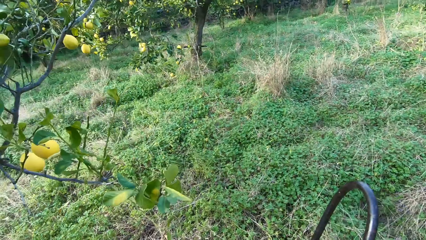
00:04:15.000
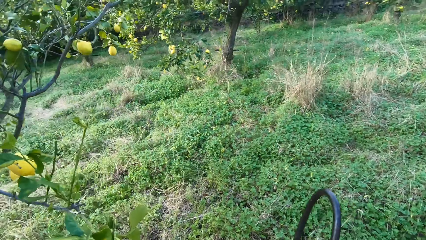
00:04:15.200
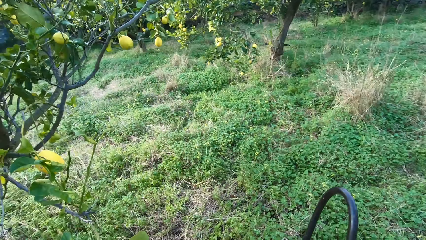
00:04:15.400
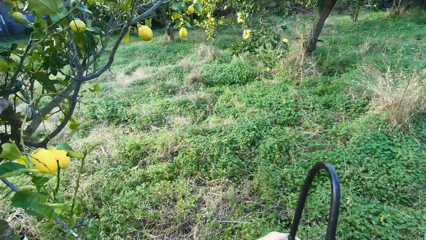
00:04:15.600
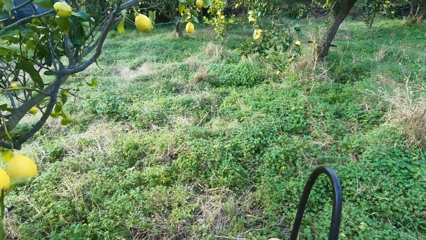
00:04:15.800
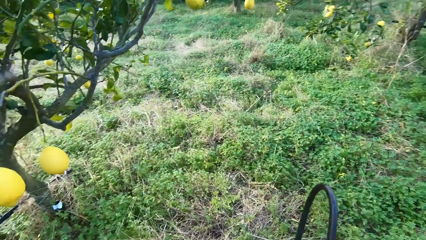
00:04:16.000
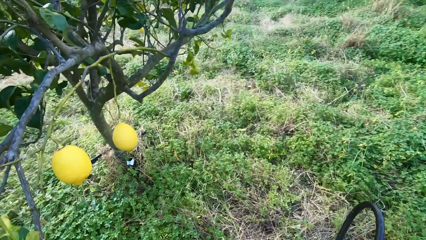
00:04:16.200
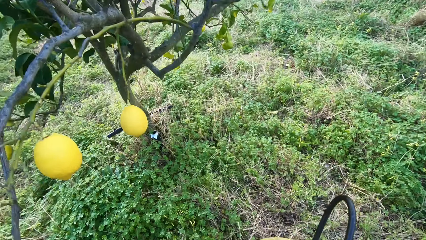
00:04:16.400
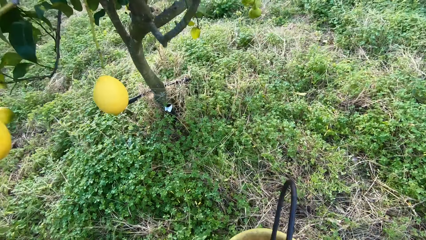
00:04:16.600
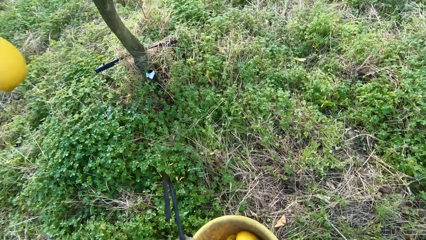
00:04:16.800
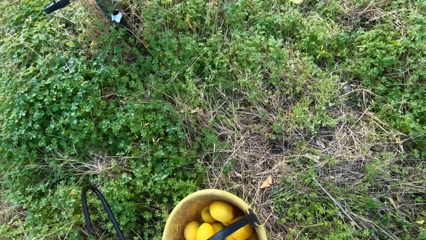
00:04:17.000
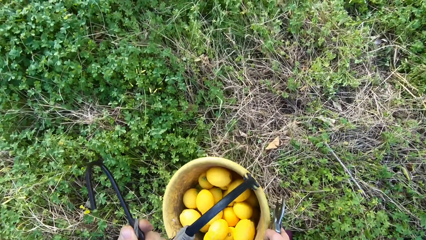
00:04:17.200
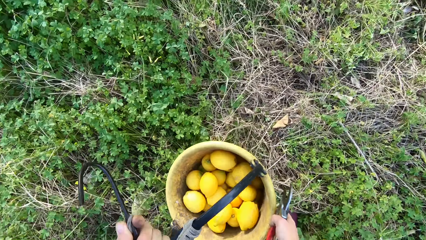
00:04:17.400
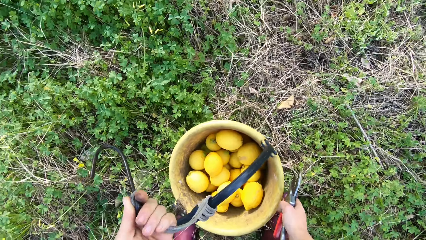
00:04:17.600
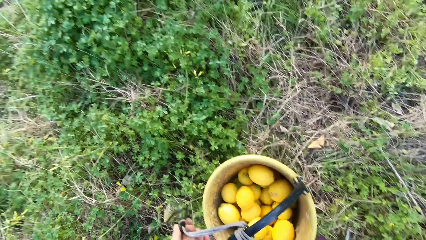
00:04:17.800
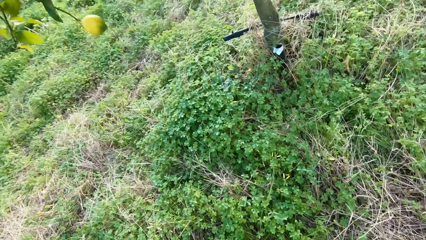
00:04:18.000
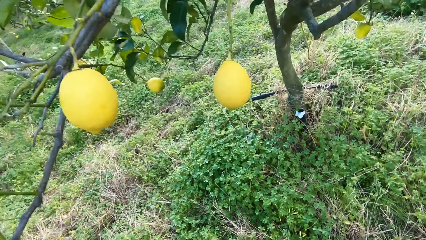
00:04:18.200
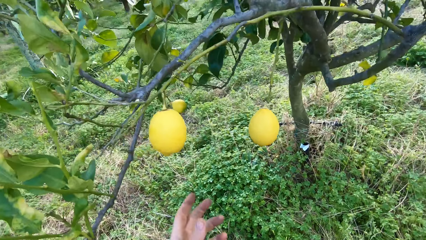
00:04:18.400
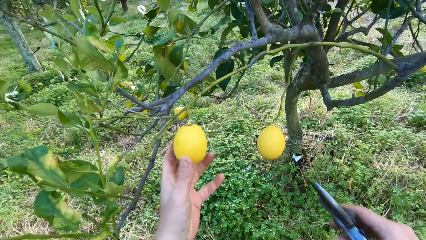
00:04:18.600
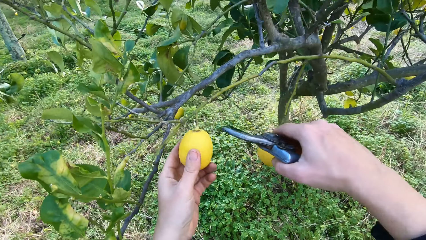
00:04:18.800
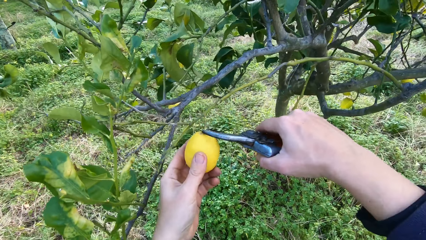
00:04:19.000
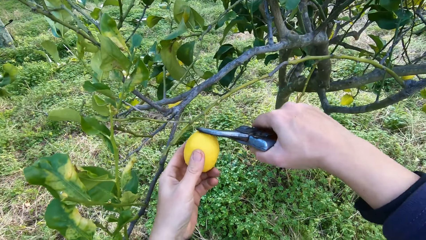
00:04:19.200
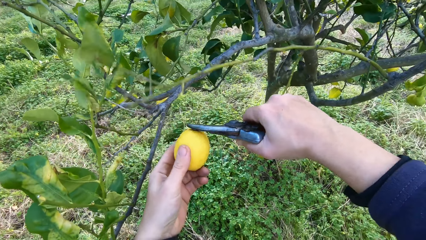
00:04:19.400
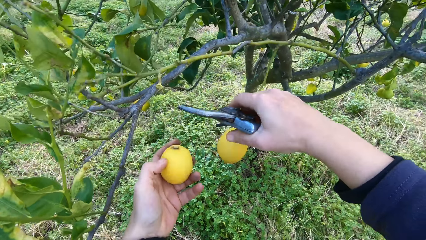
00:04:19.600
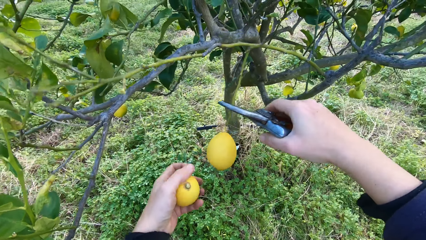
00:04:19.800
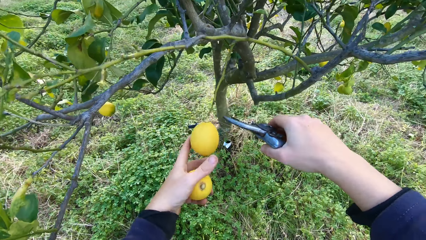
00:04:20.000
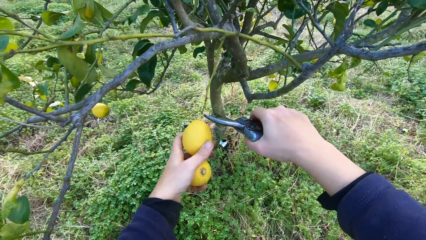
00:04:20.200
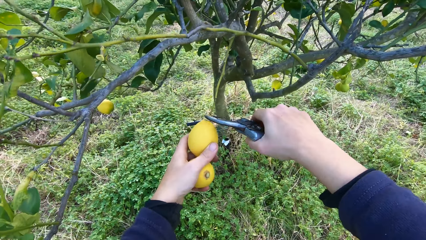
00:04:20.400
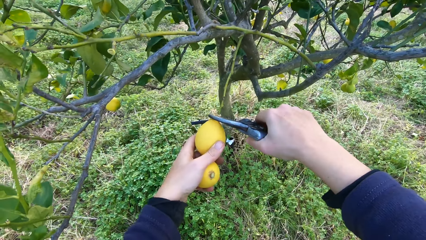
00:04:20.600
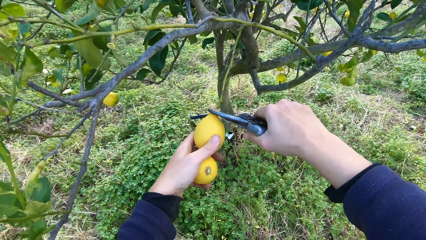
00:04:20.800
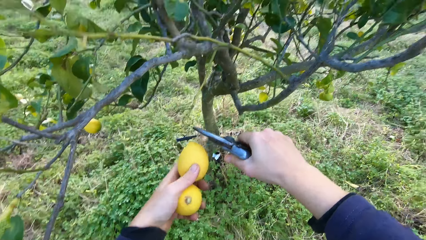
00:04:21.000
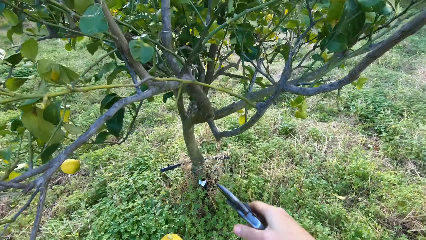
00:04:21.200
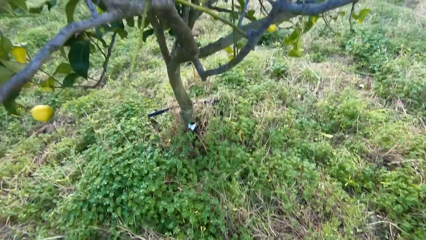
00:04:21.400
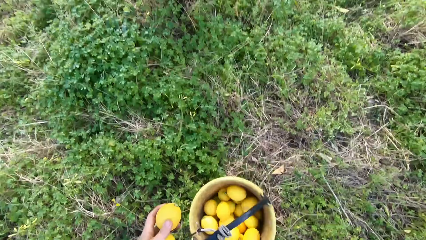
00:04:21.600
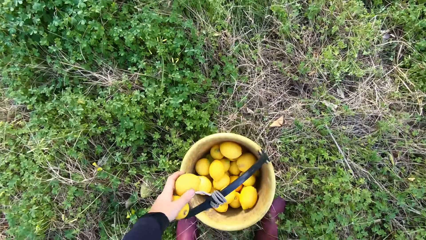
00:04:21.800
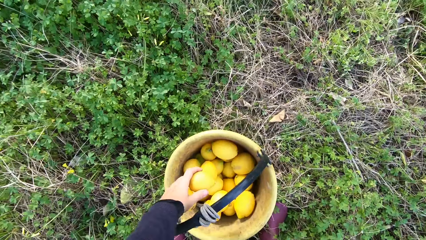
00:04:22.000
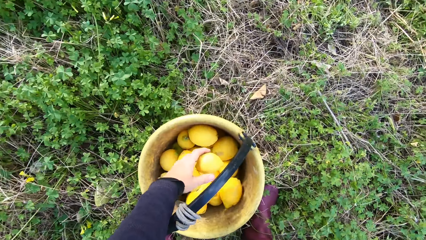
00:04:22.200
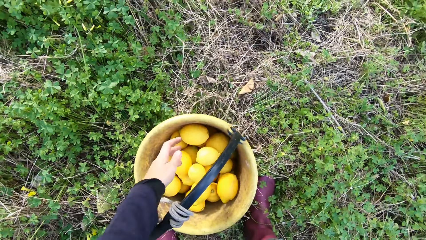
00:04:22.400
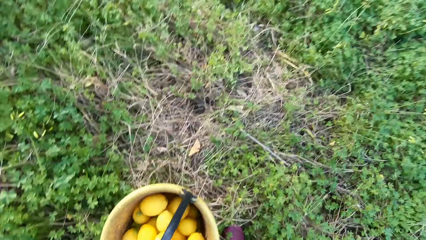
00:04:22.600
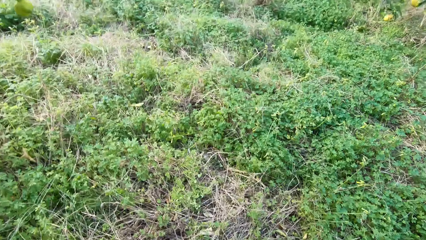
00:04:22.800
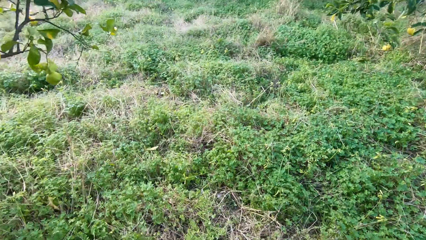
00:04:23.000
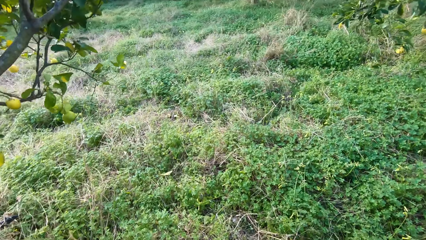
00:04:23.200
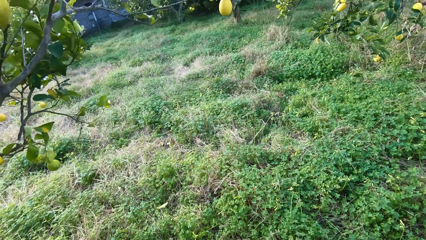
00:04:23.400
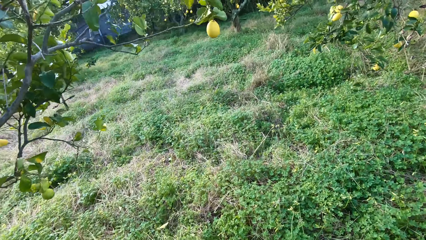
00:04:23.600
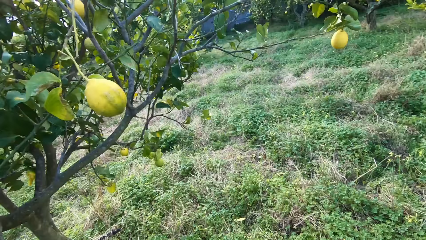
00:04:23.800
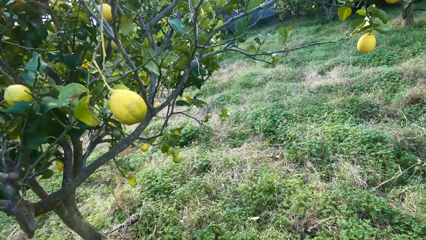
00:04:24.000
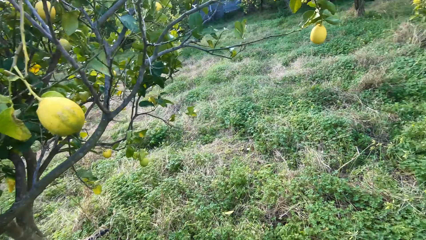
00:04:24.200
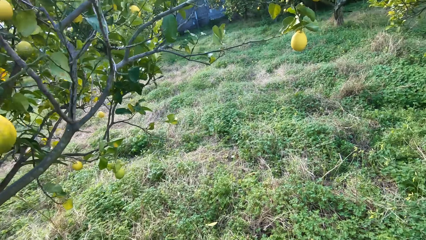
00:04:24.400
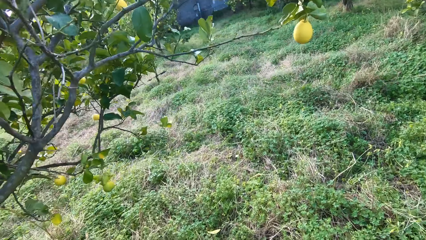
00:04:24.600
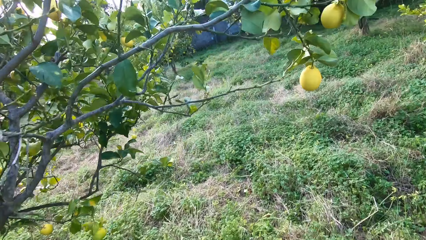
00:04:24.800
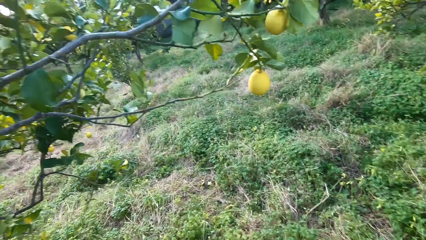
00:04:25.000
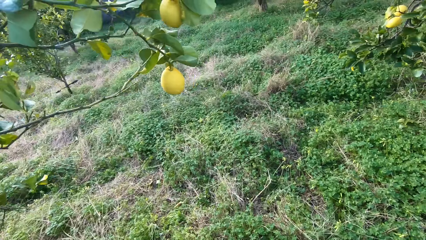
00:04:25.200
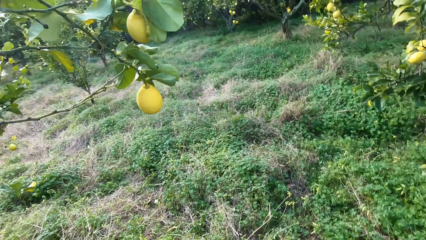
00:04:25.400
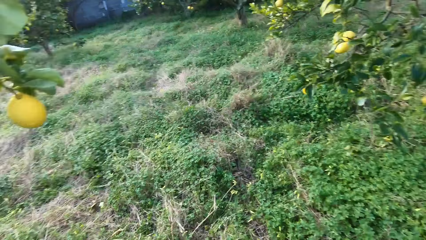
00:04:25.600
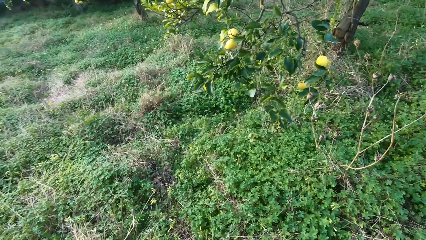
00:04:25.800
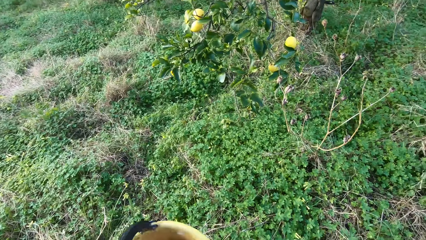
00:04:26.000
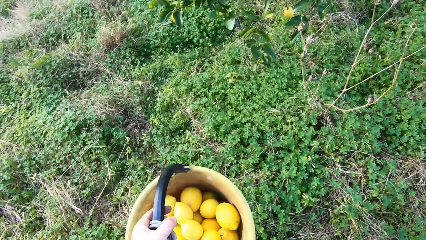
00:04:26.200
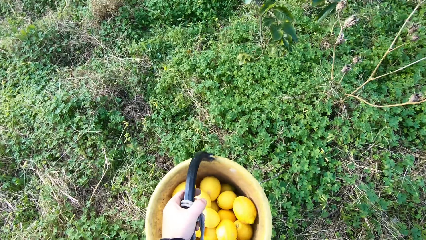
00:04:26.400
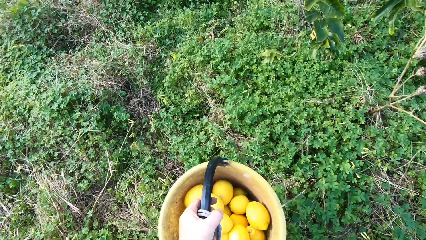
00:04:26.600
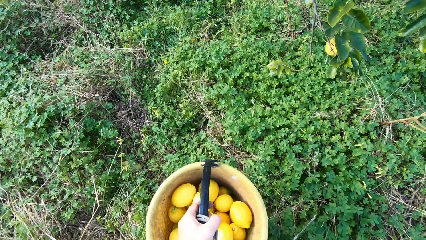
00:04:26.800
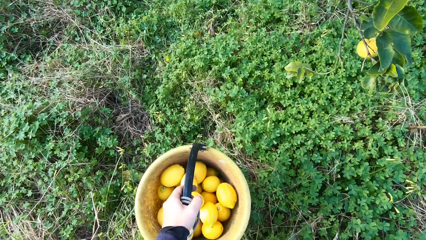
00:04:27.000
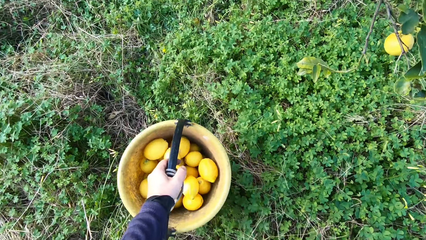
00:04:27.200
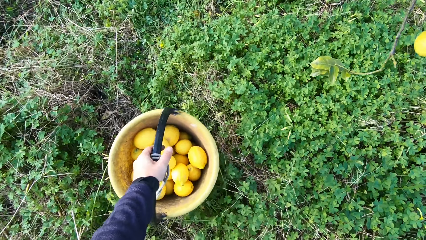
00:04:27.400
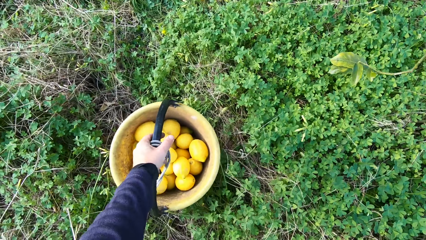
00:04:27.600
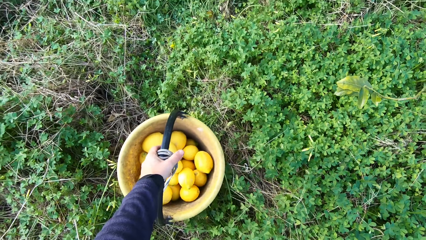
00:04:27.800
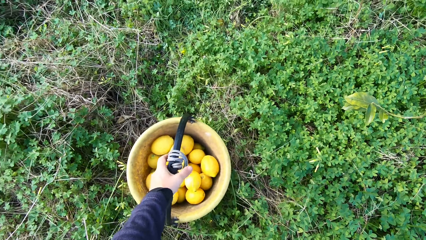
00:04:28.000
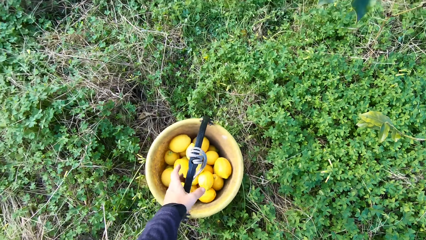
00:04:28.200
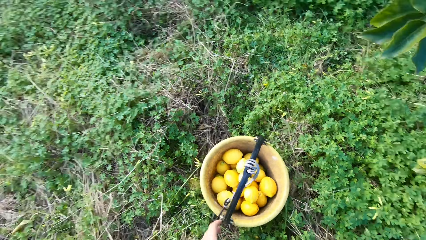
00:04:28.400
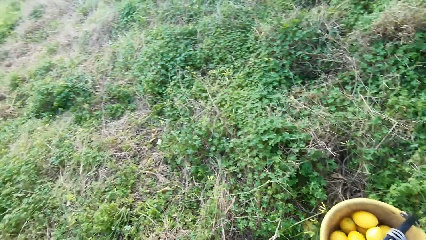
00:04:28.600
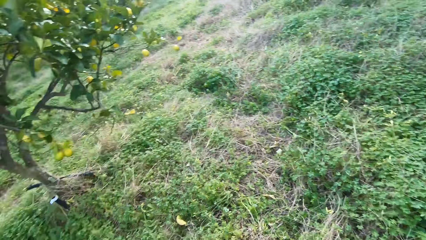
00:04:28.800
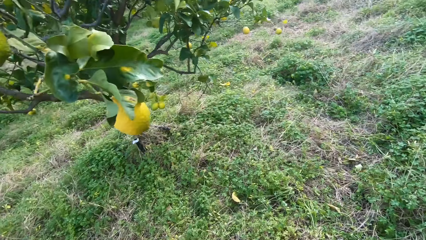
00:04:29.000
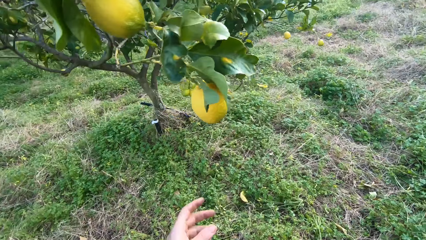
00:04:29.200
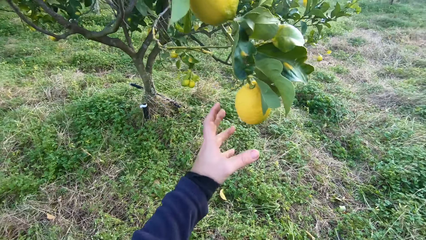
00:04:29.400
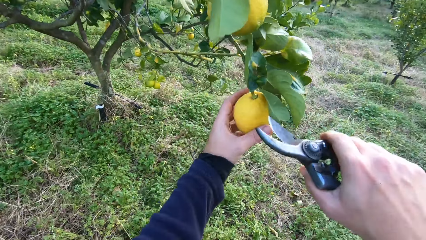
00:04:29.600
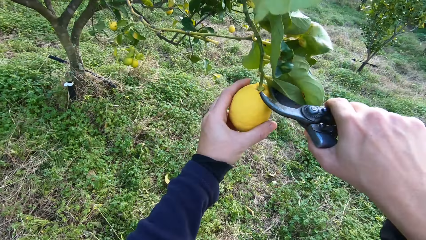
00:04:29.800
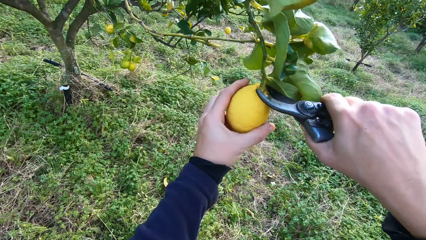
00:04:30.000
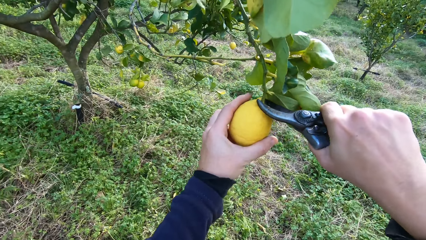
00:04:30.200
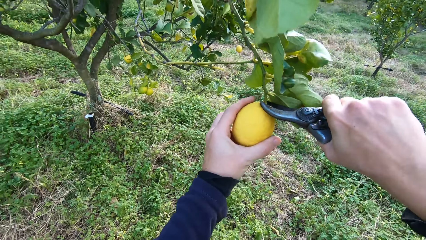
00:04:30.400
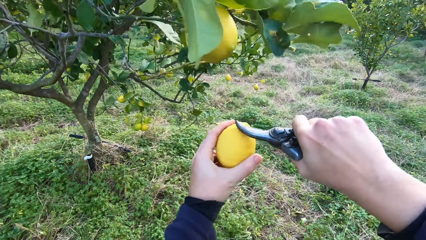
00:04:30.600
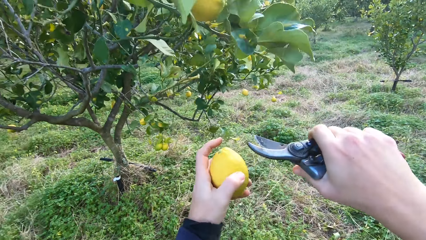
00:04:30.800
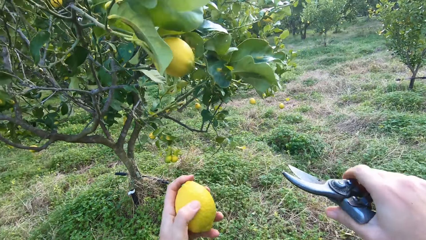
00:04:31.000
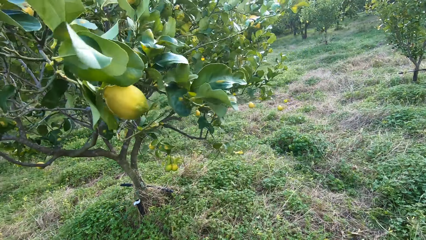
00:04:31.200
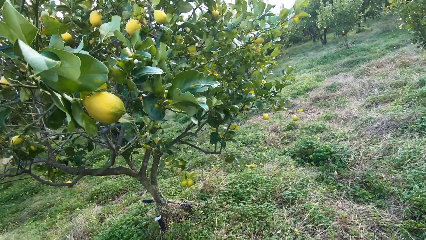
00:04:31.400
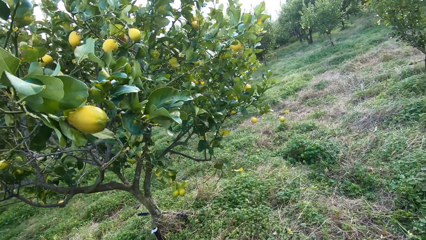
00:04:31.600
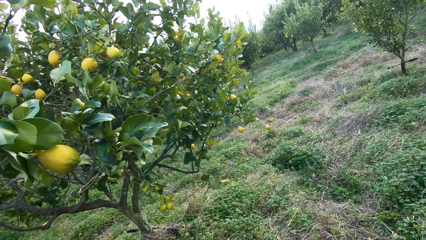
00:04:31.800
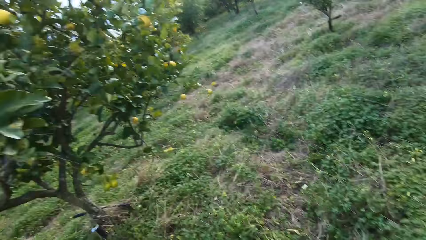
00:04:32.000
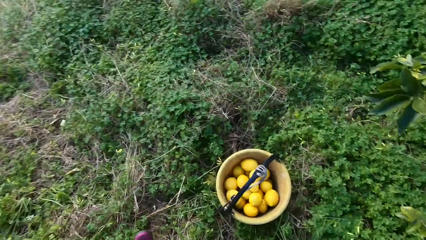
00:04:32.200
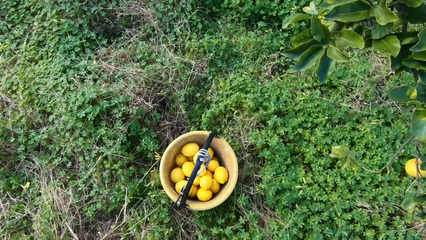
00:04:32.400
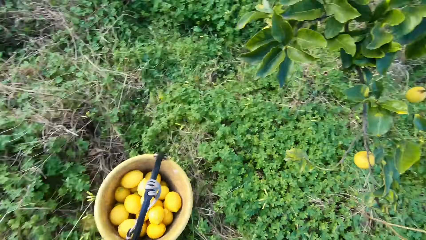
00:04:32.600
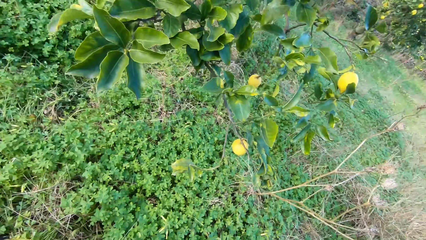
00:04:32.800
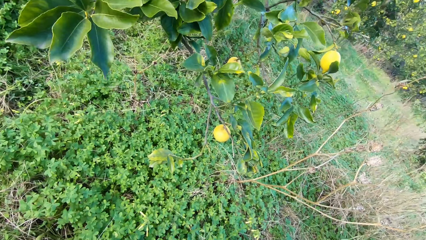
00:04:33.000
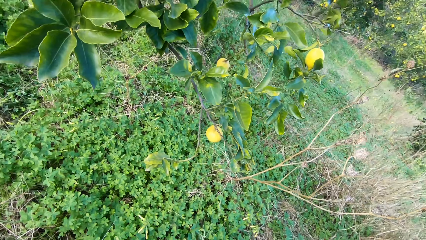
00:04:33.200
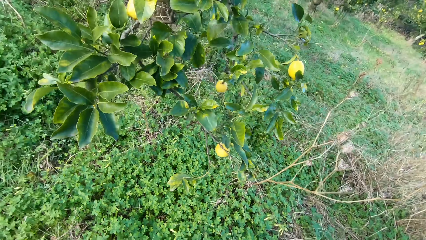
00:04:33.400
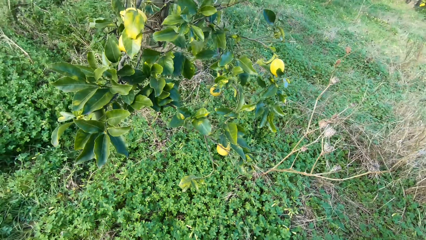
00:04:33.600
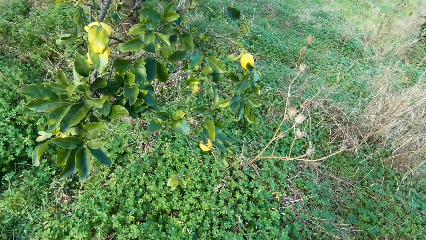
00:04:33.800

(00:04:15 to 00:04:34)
The camera wearer puts the bucket on the floor. They pluck another lemon from the tree with the plier. They pluck another lemon from the tree with the plier again. They throw the lemon into the bucket. They carry the bucket with the lemon. They put the bucket on the floor. They pluck another lemon from the tree with the plier.
